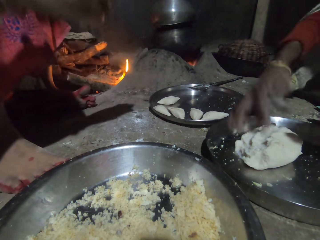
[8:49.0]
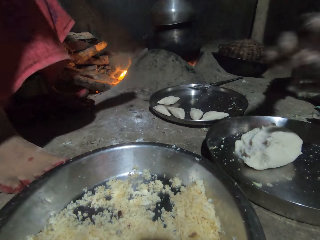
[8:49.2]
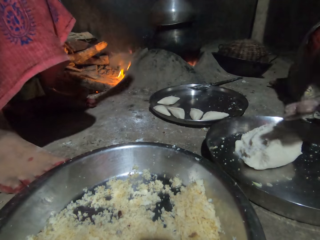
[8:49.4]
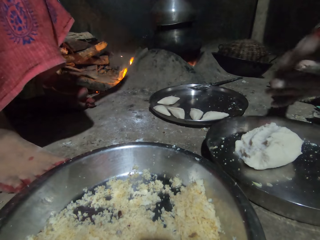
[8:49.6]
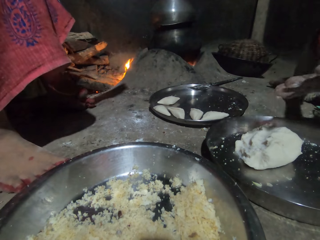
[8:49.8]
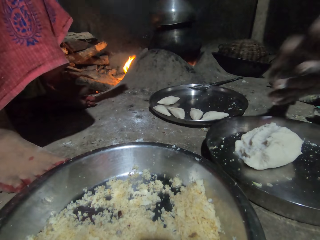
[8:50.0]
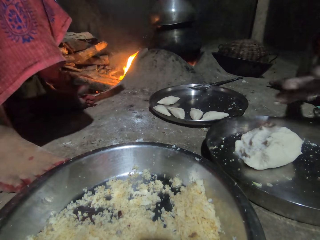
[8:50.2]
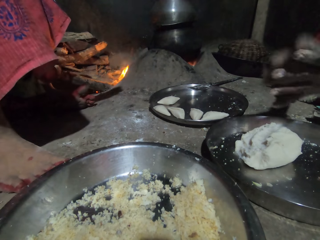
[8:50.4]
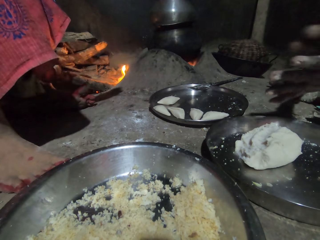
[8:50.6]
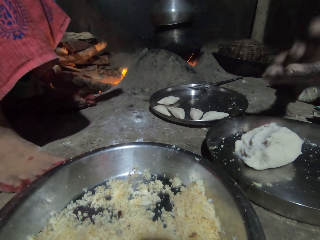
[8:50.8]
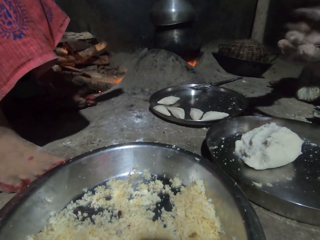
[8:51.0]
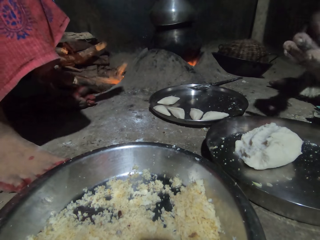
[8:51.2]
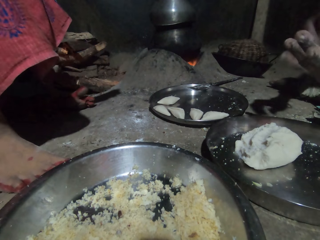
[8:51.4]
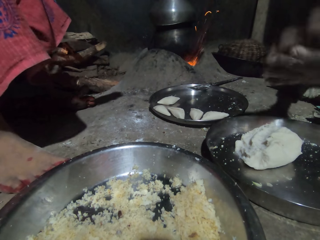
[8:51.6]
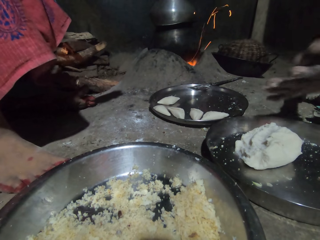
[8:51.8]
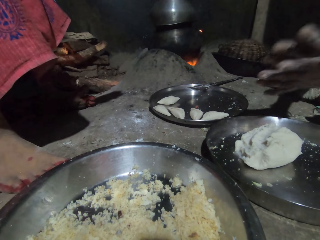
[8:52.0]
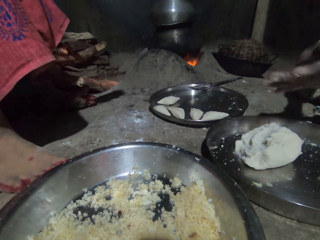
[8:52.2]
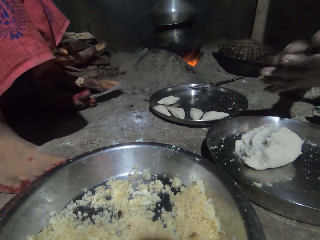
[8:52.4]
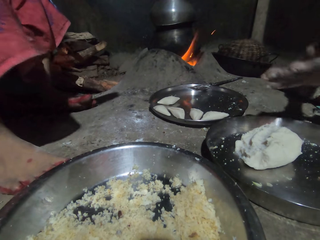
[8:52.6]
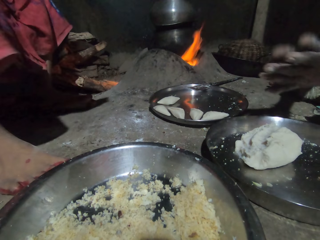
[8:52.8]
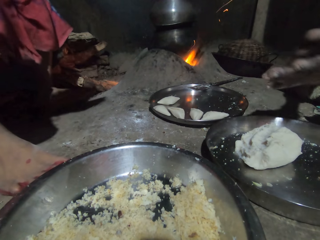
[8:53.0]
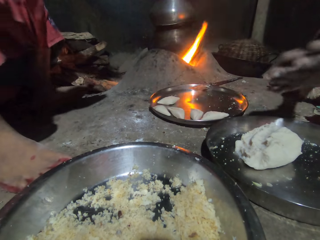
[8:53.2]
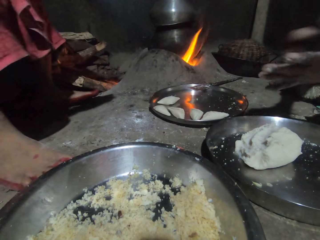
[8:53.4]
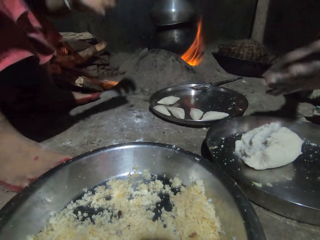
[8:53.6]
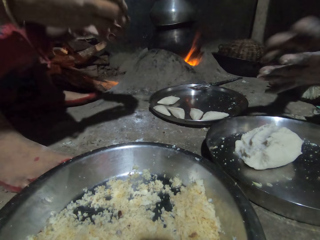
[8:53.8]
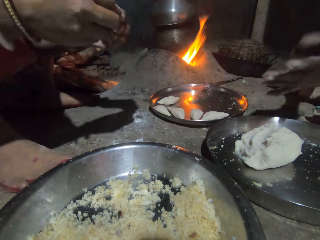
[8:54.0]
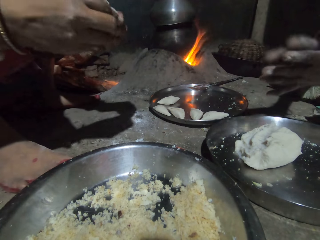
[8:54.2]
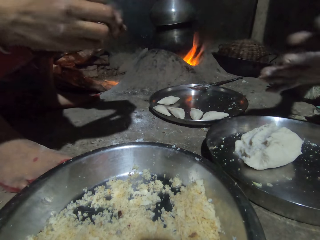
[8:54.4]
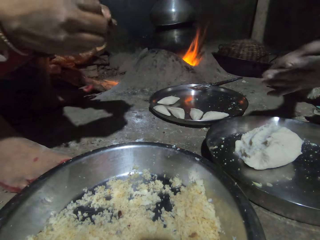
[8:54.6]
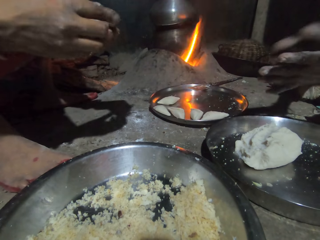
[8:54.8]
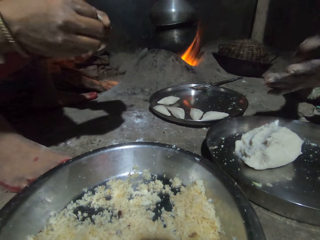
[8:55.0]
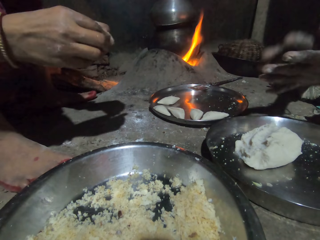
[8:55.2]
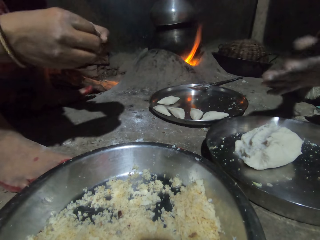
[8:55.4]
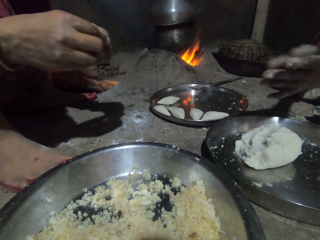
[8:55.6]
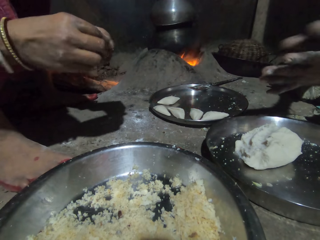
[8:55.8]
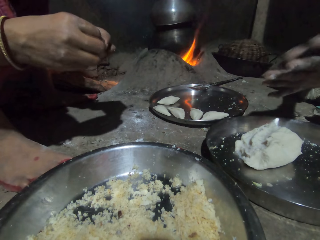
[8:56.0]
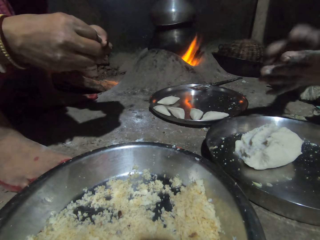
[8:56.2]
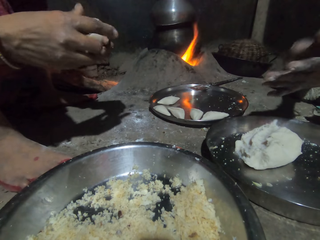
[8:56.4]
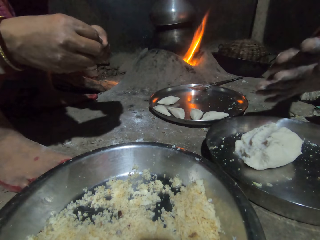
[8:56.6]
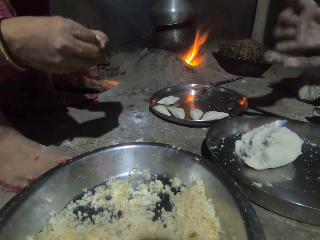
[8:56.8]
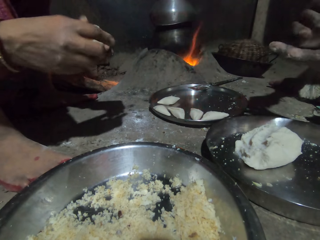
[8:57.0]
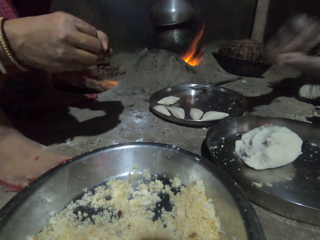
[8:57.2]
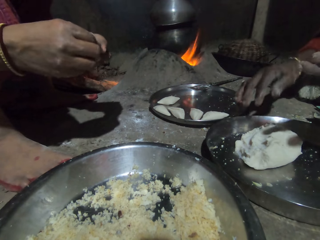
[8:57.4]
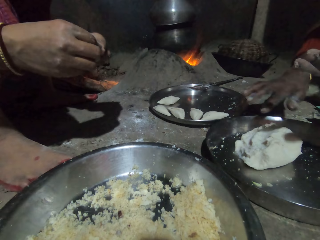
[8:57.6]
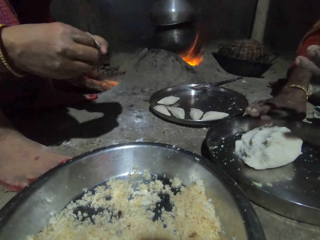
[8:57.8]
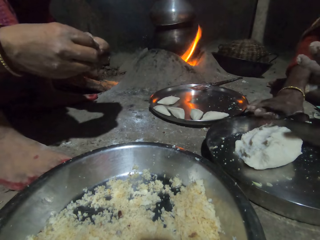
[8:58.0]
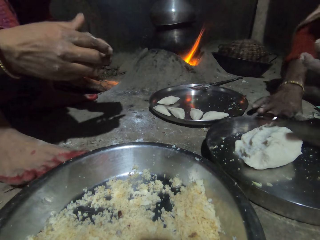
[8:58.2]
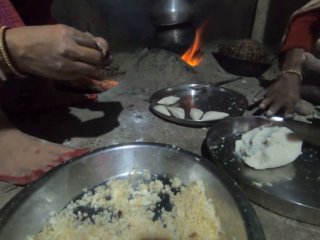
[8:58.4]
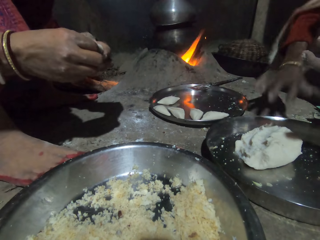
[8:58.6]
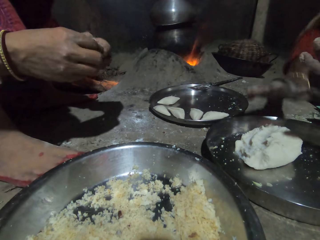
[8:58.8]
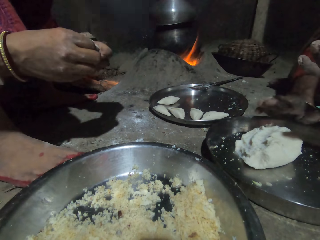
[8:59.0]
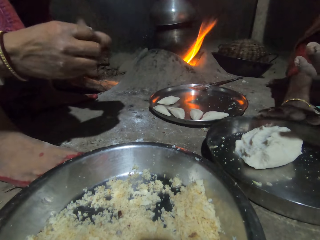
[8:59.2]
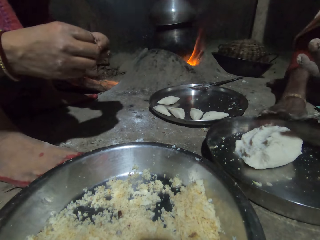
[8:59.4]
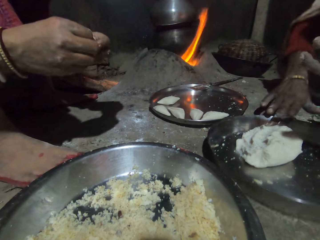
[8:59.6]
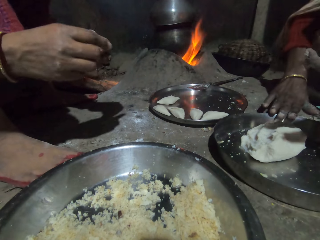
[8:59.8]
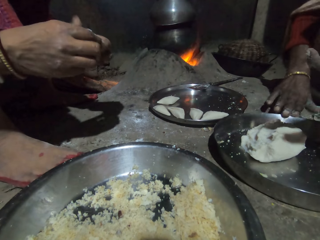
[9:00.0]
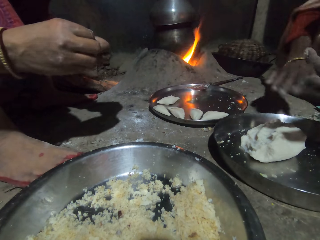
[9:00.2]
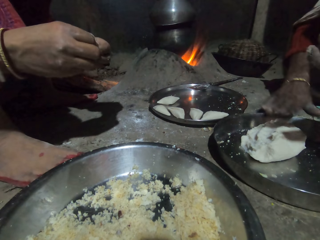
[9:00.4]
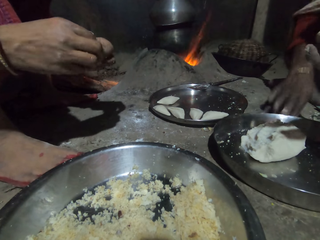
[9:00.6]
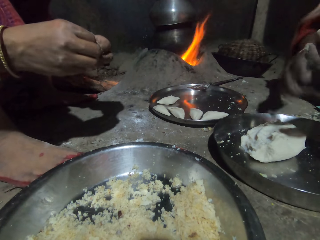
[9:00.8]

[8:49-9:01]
A woman puts the dough piece on the dough. The woman kneads a dough piece. The woman rolls the dough. Another woman adjusts the firewood in the fireplace. The other woman kneads the dough piece. The other woman shapes the dough.

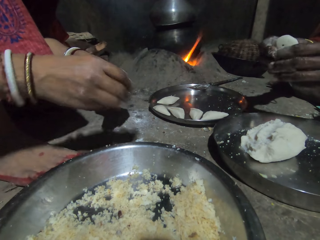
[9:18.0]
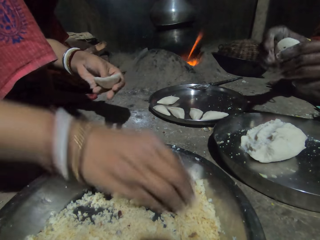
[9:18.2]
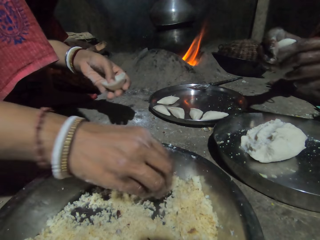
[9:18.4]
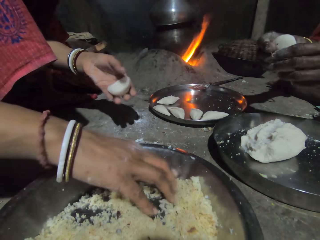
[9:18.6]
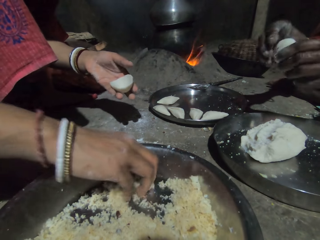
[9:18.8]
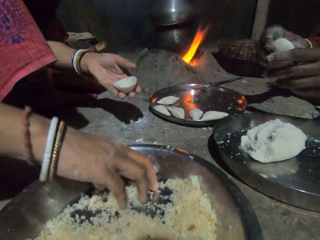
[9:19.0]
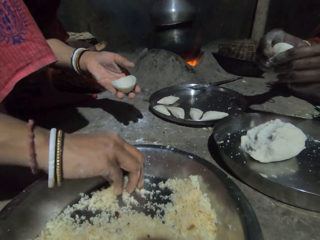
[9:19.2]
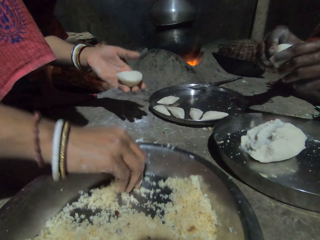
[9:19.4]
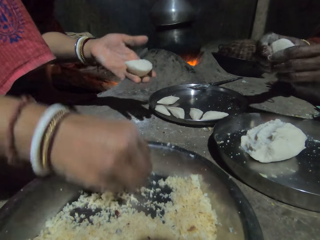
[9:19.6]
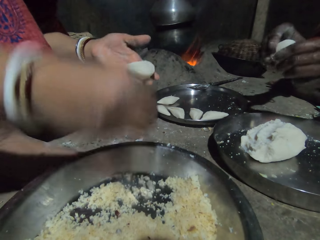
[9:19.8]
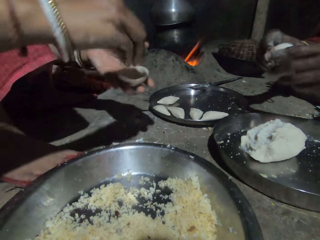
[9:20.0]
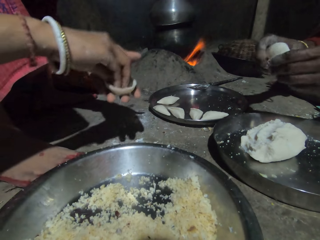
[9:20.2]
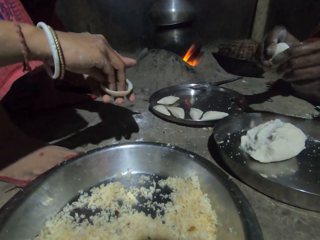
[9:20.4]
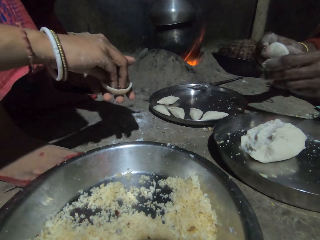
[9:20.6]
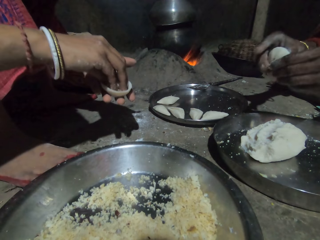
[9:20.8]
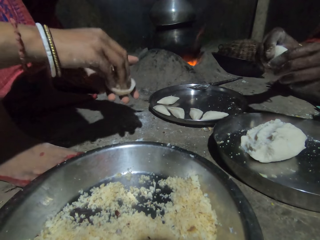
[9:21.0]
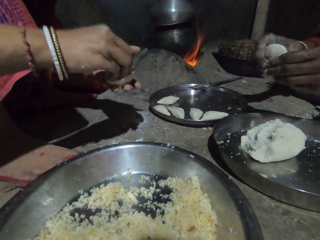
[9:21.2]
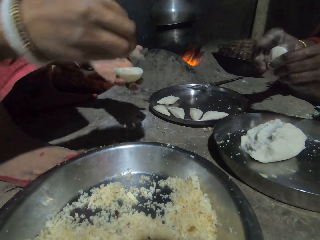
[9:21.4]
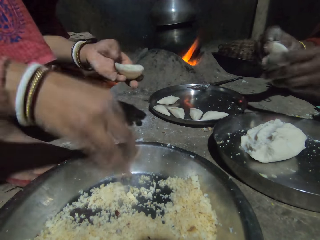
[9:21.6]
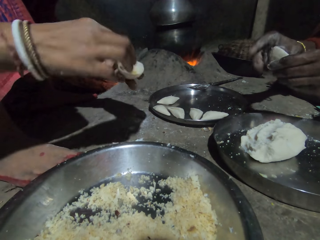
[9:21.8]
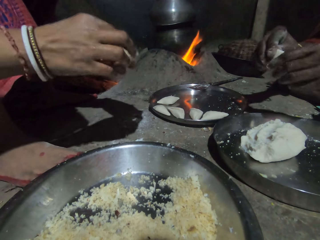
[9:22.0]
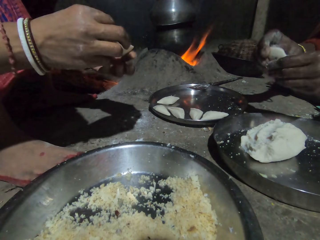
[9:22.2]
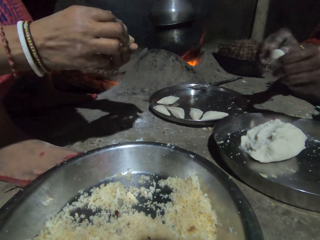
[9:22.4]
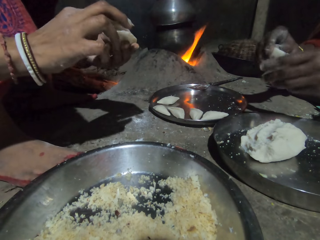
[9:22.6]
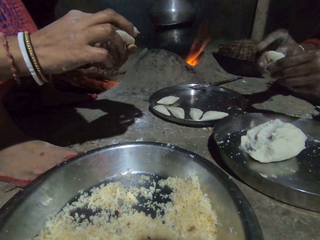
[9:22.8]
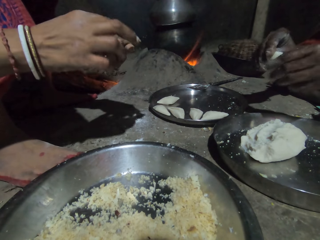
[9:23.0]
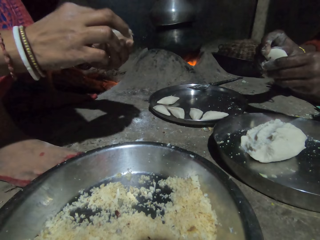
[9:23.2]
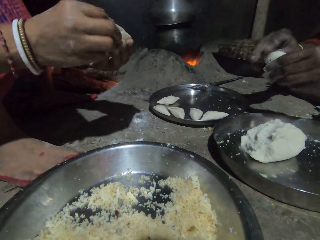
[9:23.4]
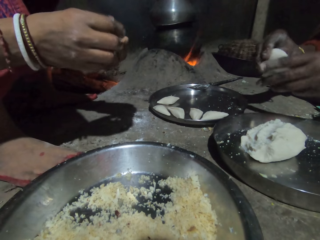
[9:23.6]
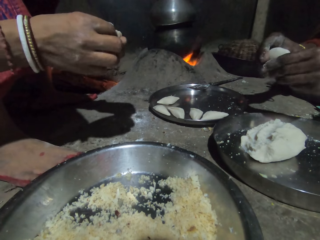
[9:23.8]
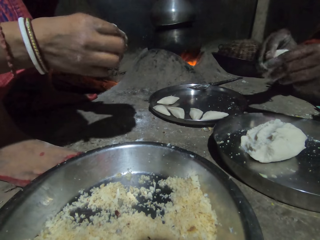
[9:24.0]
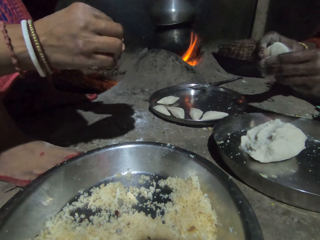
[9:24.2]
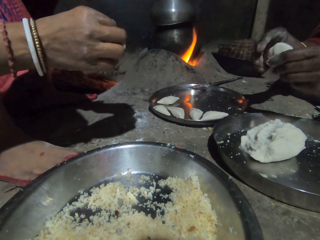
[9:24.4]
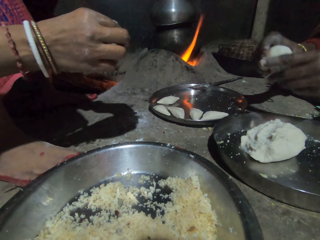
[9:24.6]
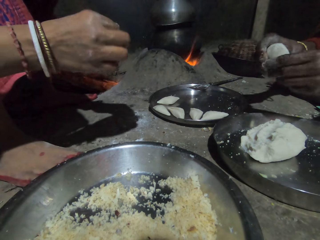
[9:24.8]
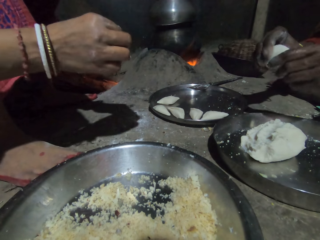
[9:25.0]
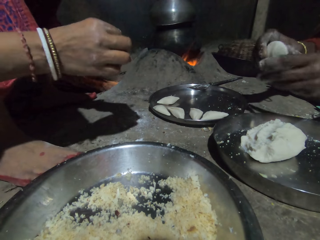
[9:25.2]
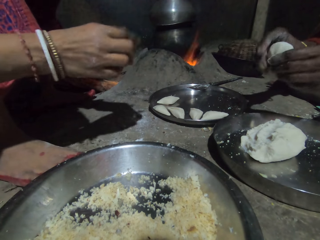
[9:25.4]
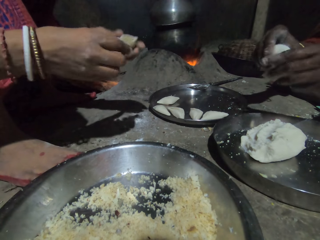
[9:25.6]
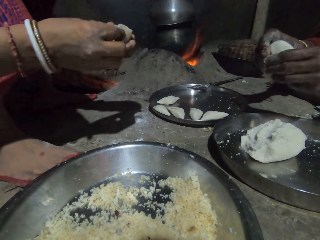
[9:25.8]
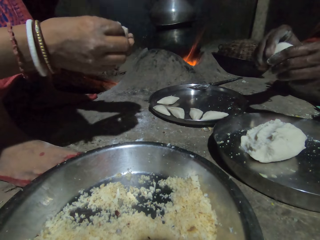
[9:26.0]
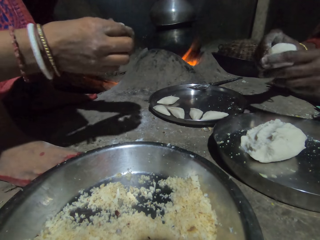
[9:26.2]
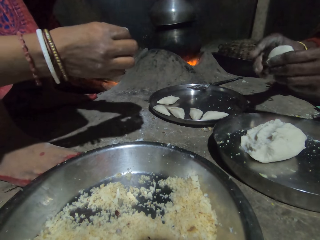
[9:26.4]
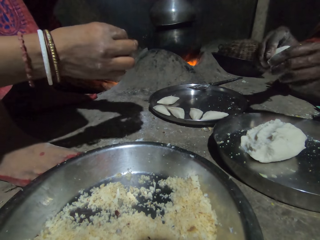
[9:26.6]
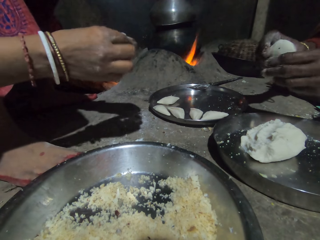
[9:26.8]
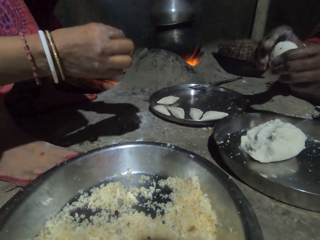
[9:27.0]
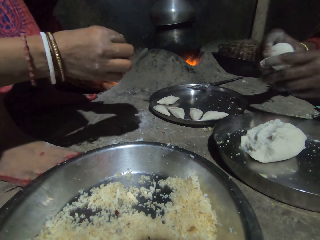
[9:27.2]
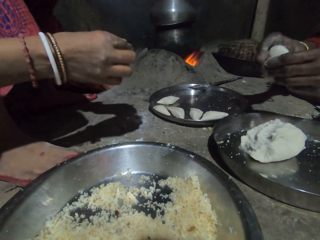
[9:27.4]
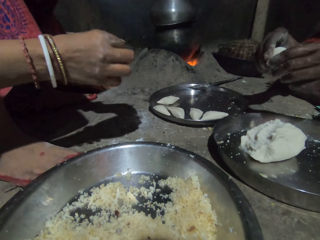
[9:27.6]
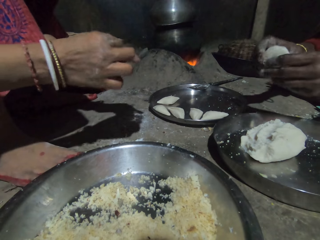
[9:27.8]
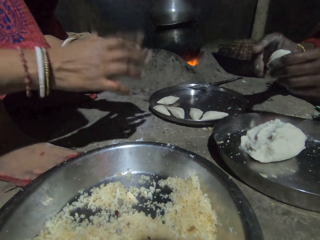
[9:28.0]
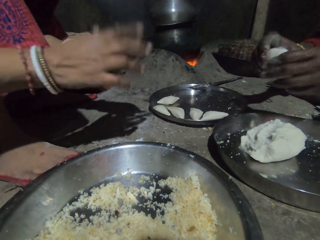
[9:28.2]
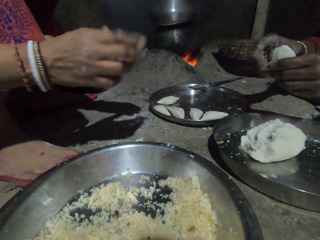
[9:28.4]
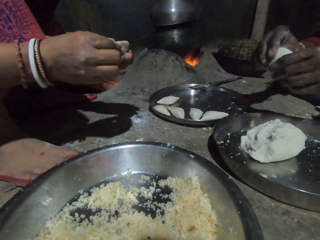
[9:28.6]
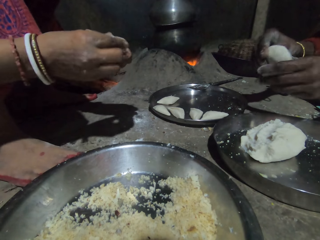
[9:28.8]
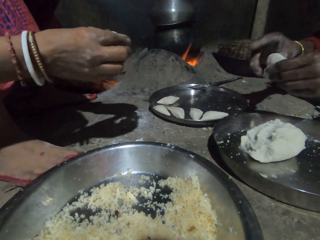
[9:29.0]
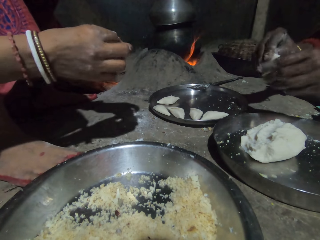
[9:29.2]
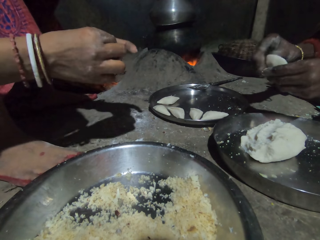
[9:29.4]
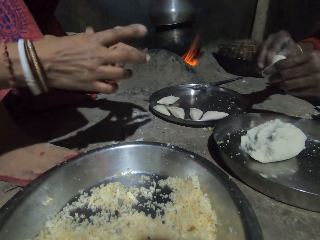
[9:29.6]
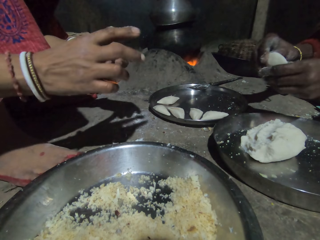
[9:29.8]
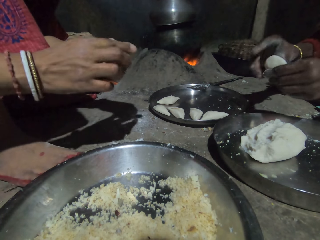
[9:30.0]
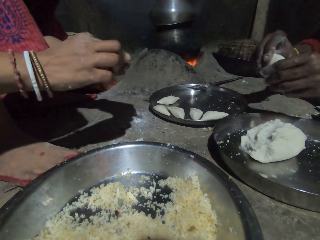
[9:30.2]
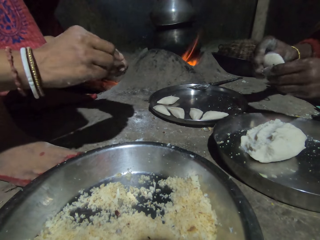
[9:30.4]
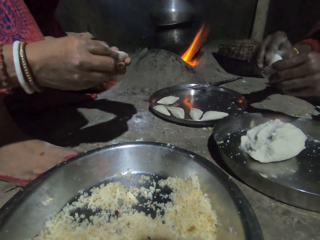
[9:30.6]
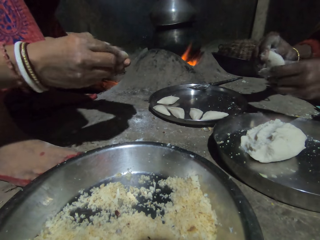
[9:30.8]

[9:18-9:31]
A person picks something with the right hand. The person puts something on the flour mixture. Another person presses something with both hands.
